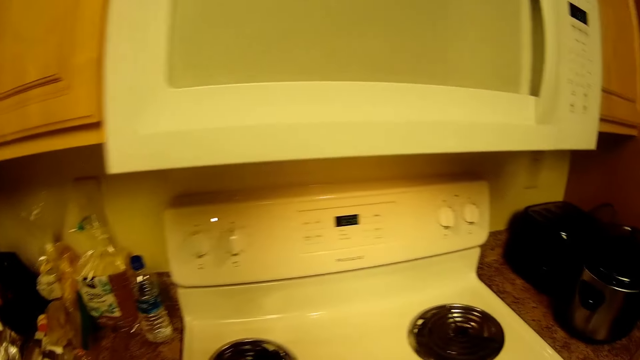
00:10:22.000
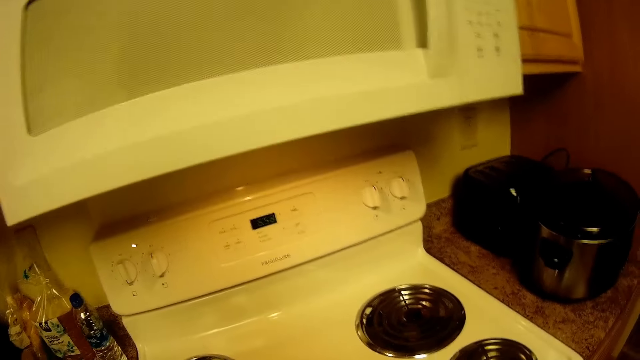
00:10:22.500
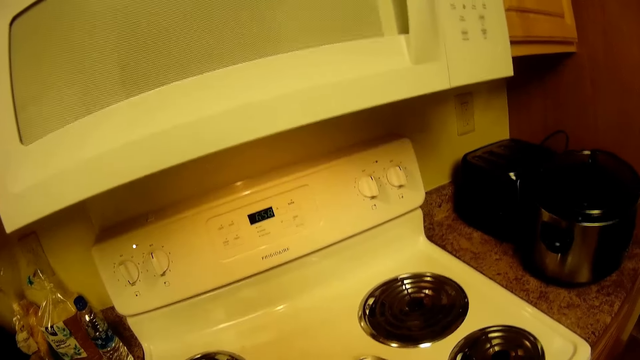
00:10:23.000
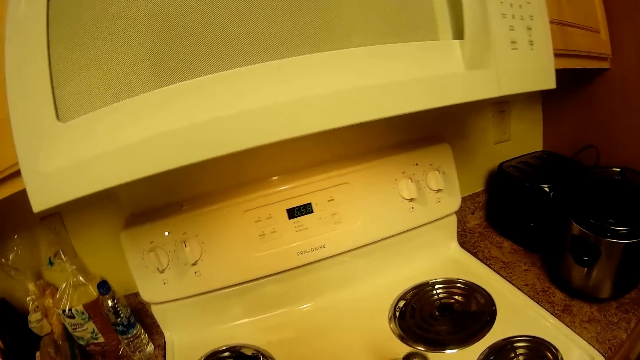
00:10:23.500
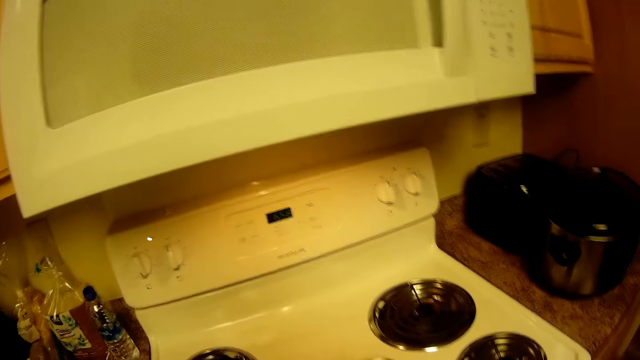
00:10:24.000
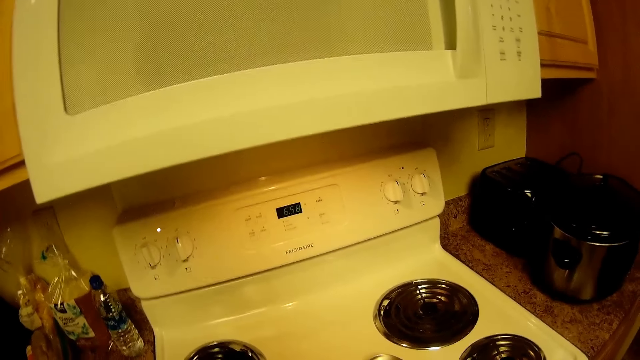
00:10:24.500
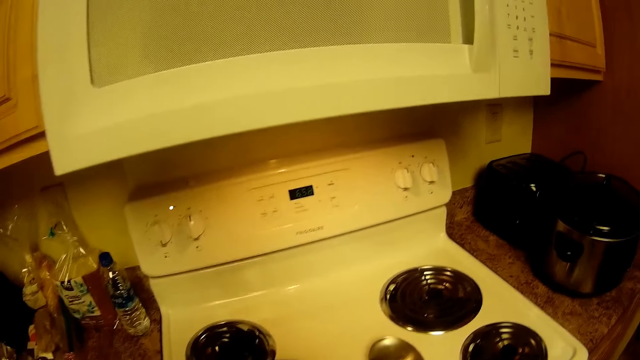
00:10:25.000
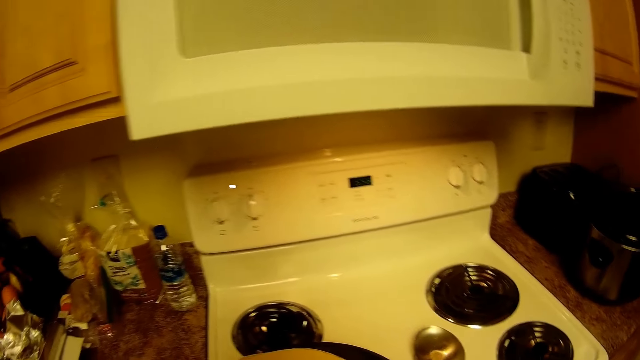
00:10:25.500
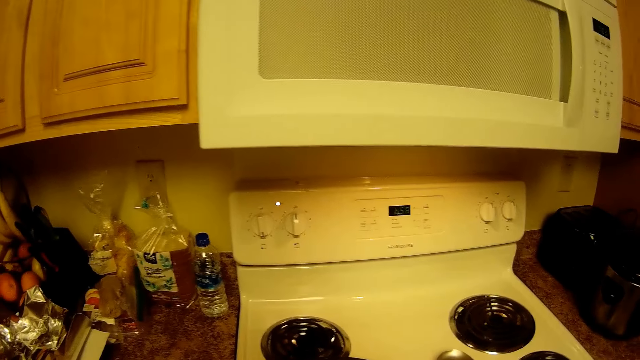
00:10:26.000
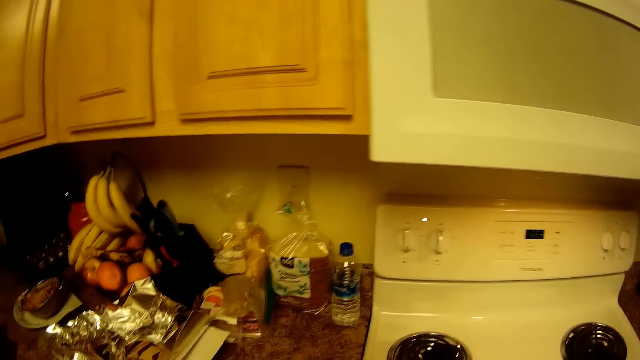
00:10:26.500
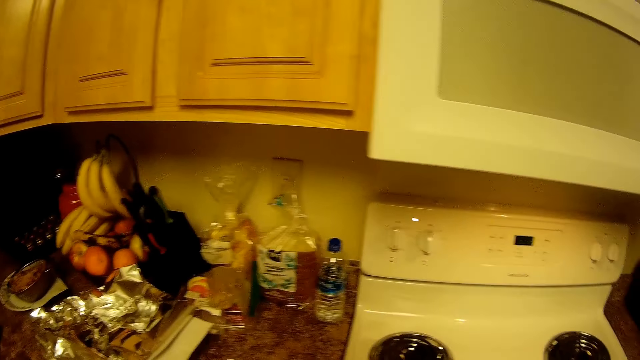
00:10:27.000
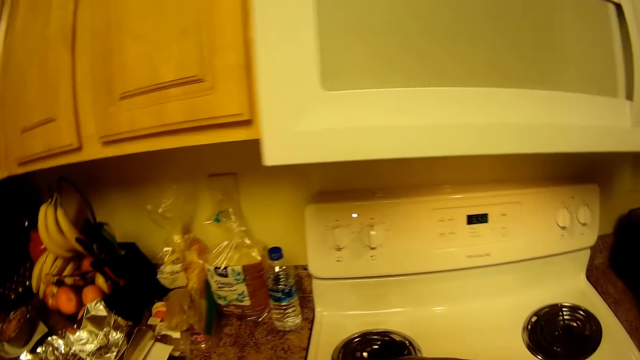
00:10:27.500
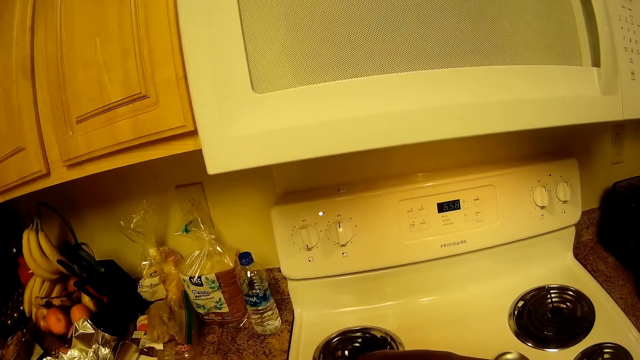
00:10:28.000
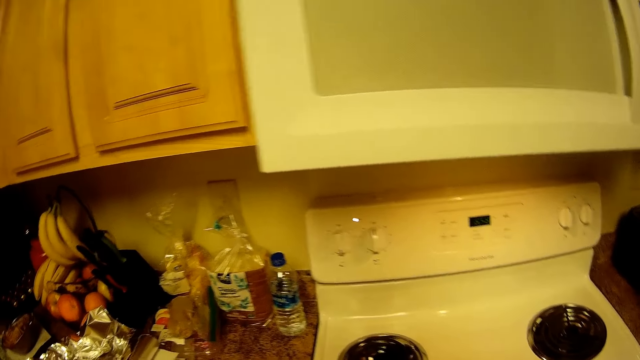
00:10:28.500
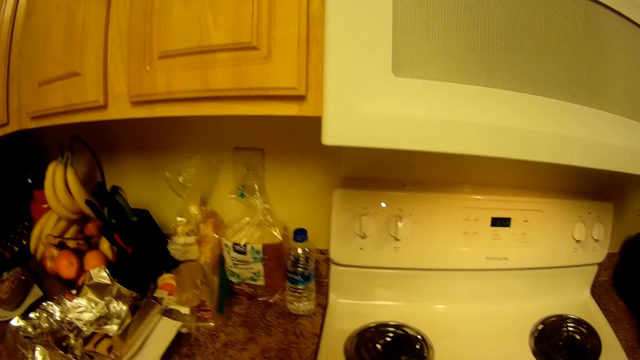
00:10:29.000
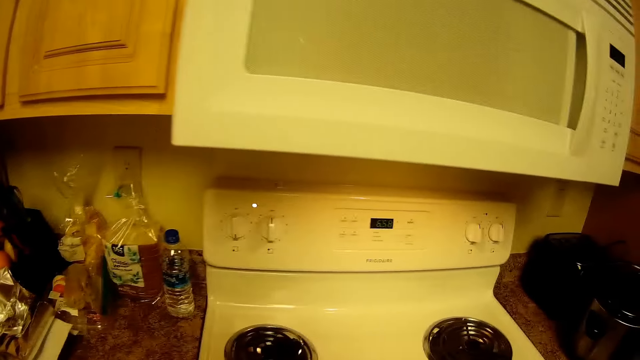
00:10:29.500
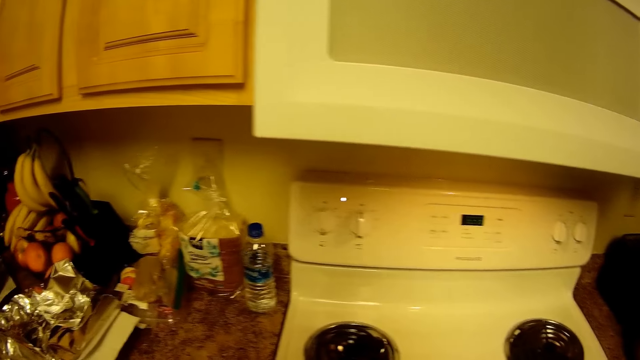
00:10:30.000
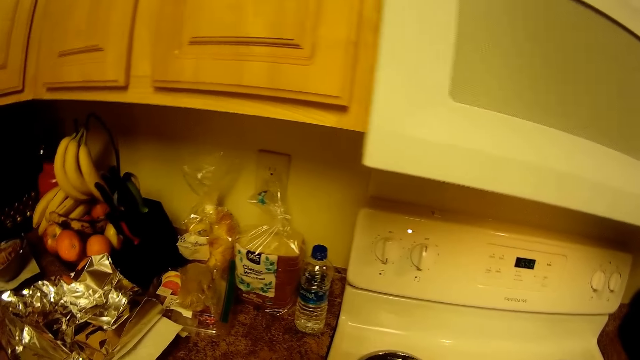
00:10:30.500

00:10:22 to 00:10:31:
The camera wearer turns the dough on the pan.

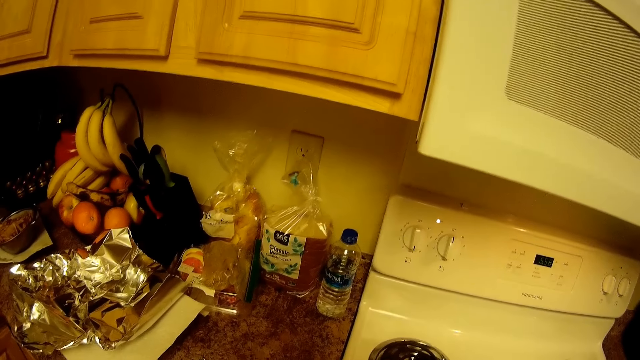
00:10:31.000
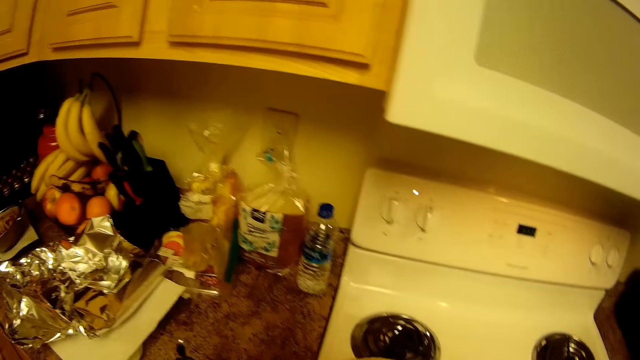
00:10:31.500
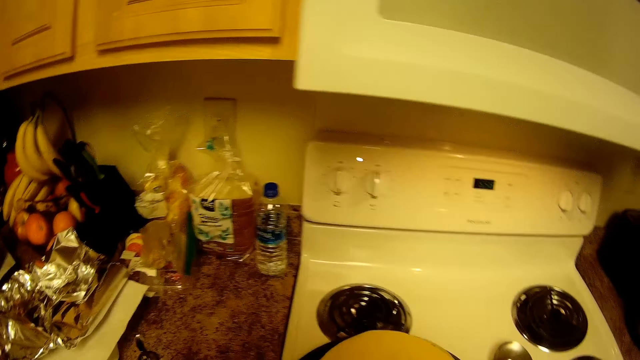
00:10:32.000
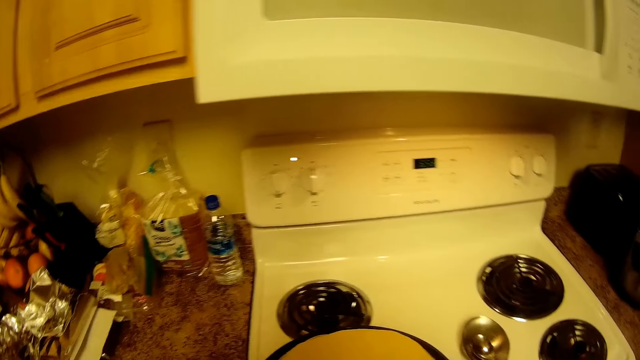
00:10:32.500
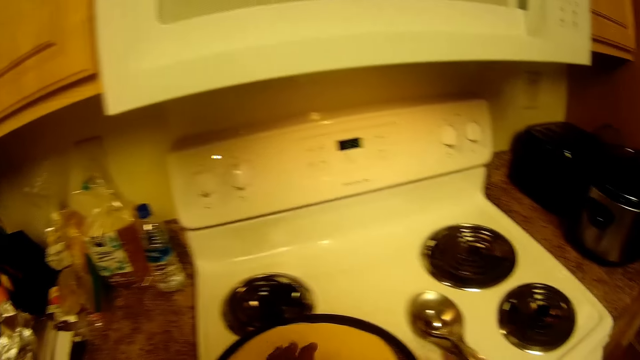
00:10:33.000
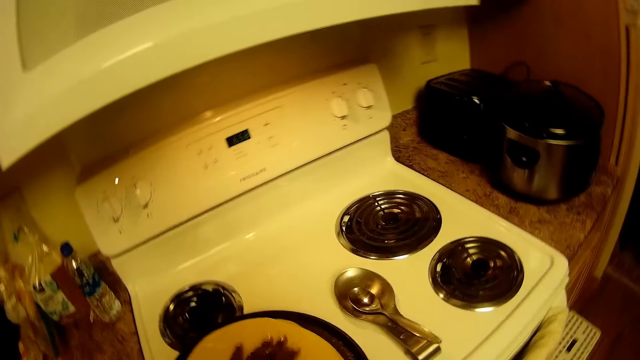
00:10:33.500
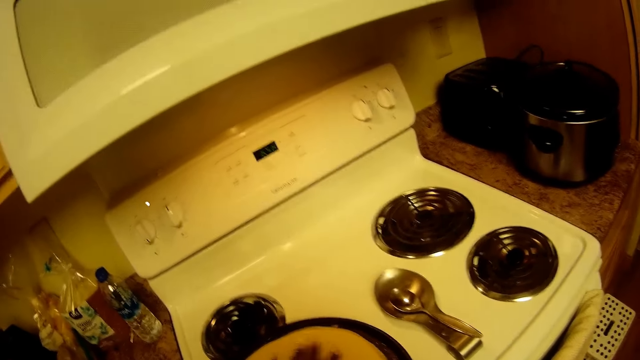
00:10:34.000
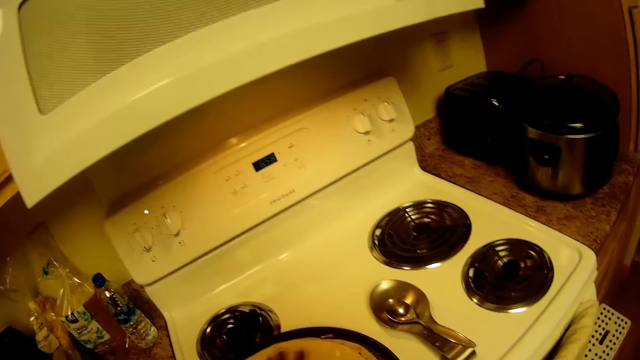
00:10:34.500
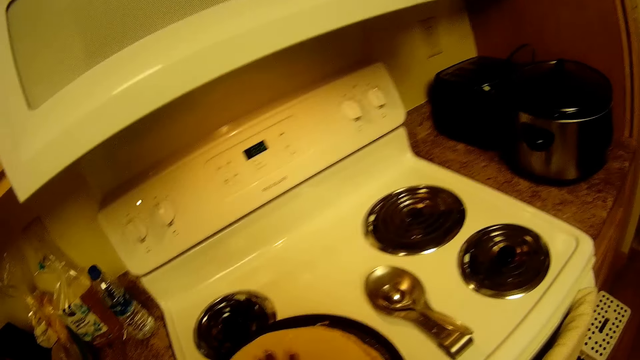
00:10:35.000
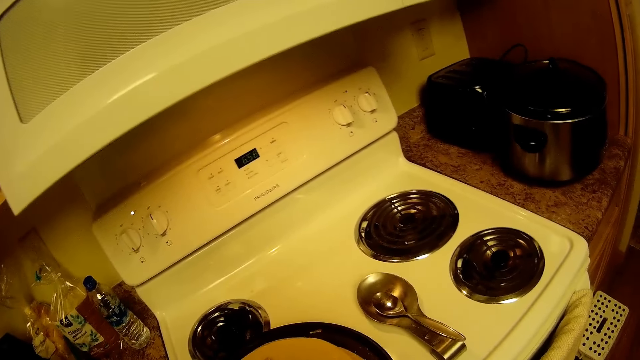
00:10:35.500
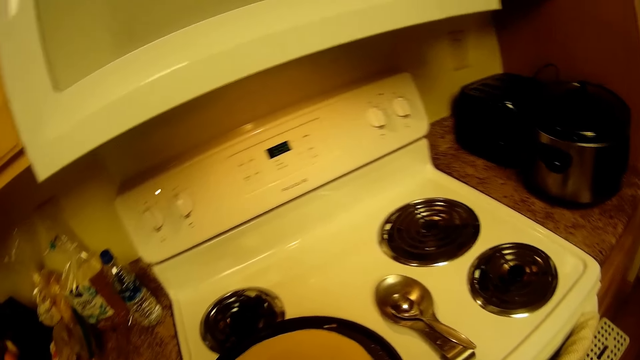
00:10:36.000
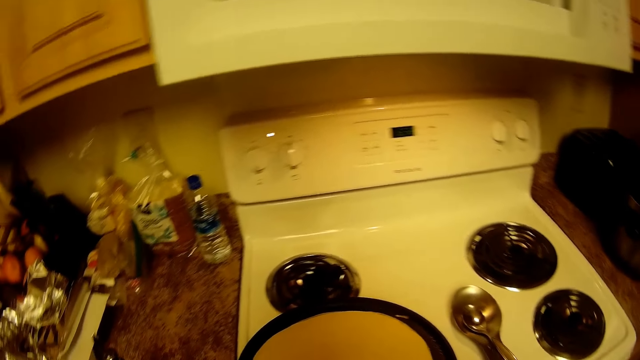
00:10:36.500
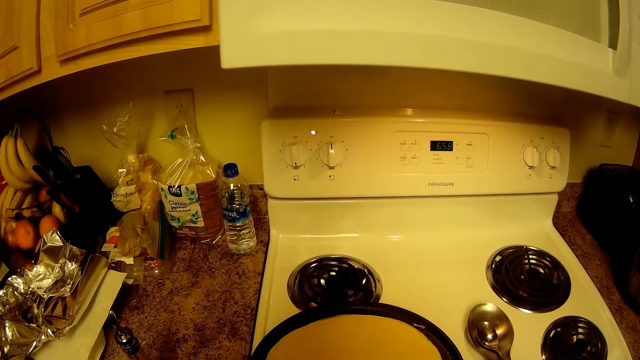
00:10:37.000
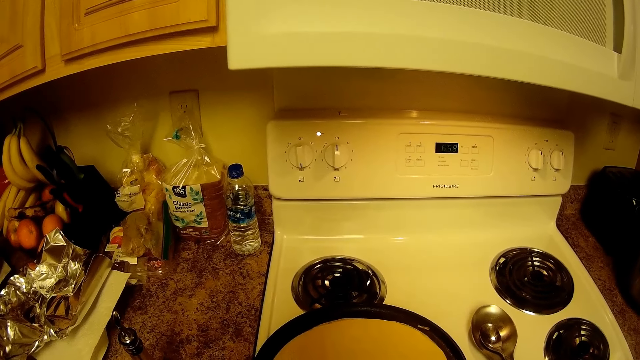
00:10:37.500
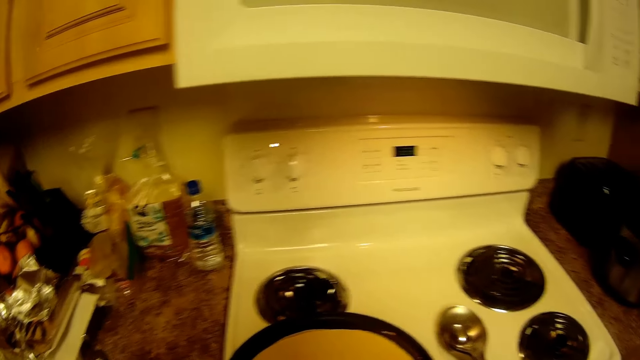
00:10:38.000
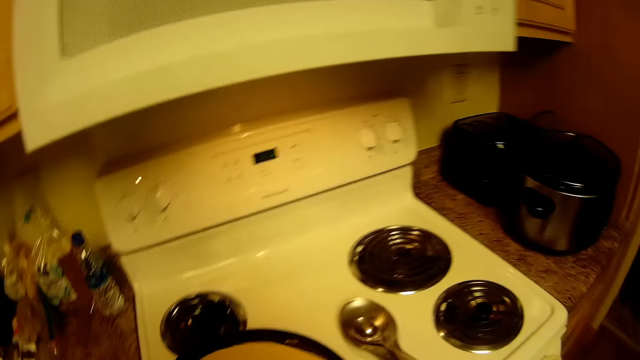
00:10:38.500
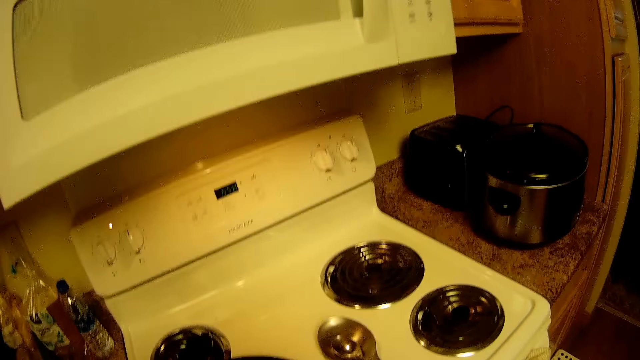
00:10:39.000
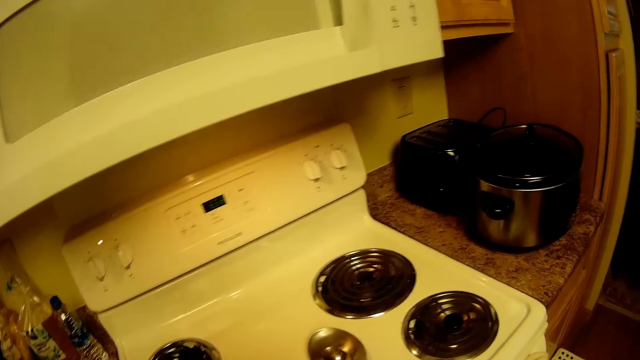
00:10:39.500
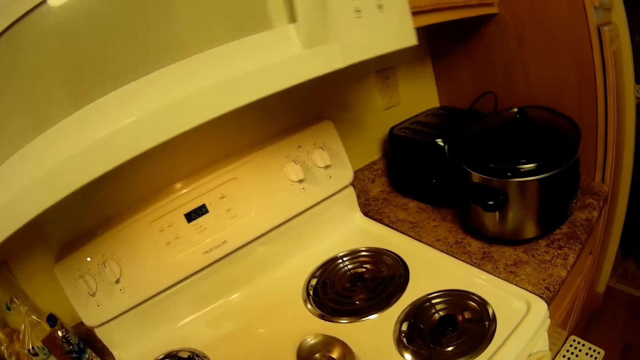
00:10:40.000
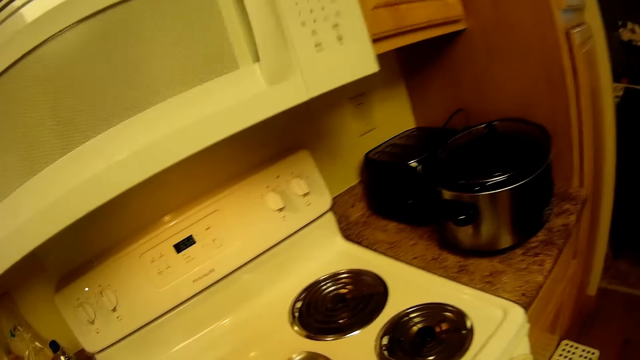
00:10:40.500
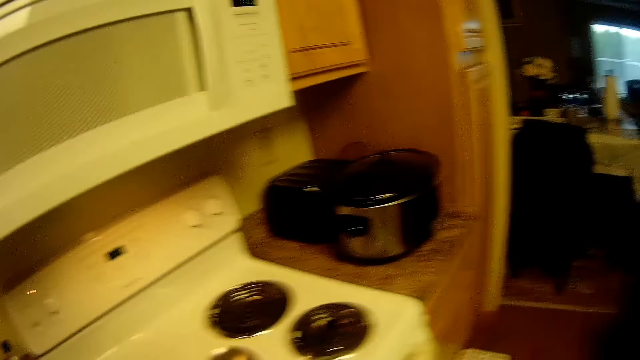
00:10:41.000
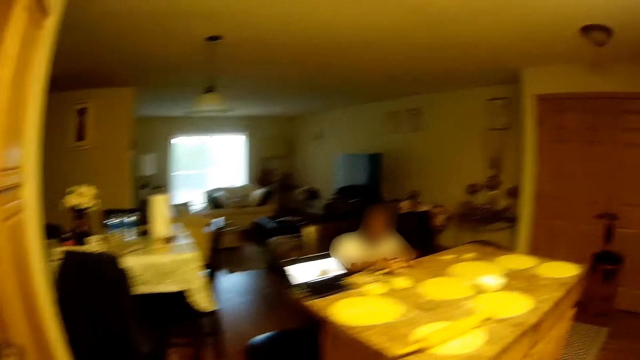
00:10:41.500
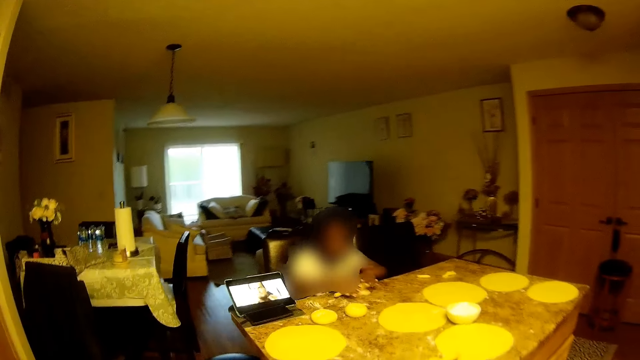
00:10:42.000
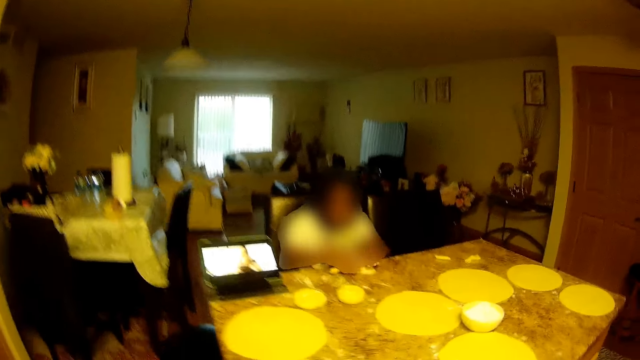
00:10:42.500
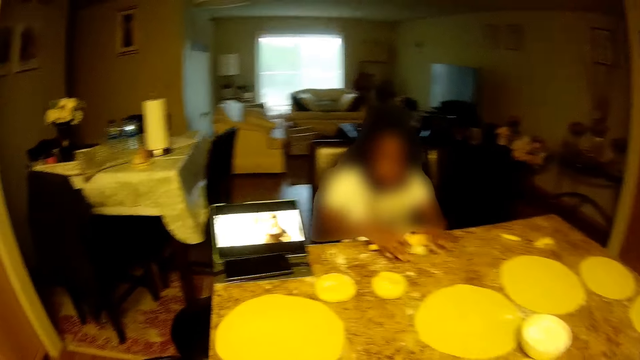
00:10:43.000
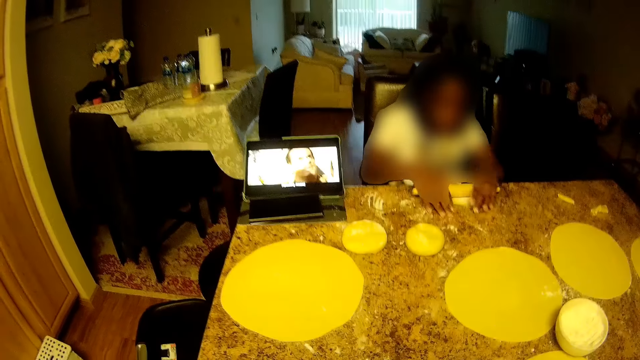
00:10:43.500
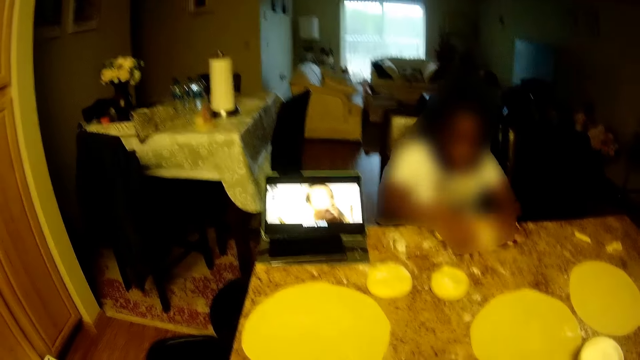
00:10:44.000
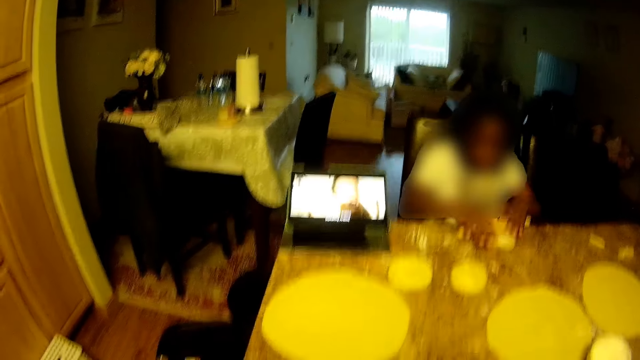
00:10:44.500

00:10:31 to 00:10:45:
The camera wearer adjusts the pan with dough on the gas cooker with her left hand. She moves close to the table. The woman rolls the rolling pin on the dough on the tiled table with both hands.
